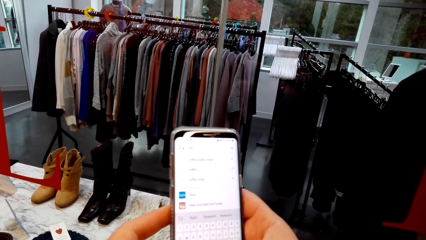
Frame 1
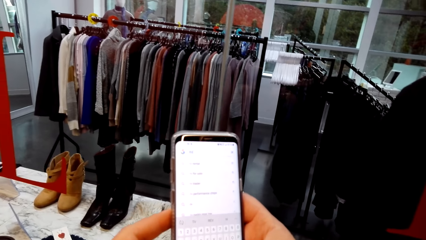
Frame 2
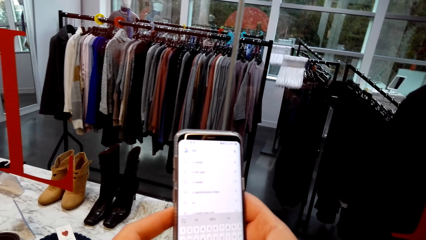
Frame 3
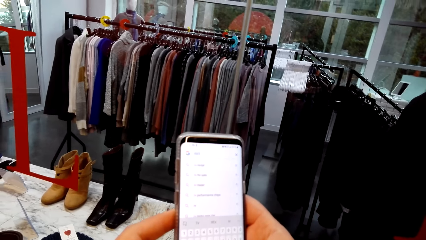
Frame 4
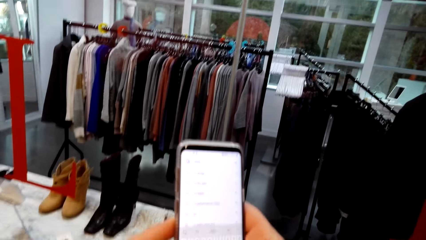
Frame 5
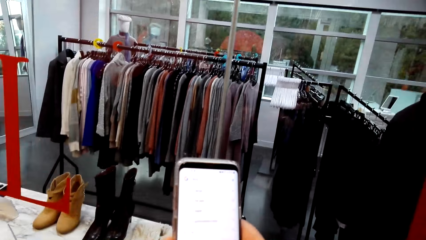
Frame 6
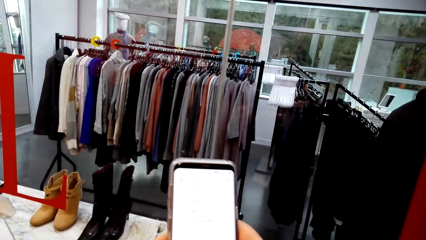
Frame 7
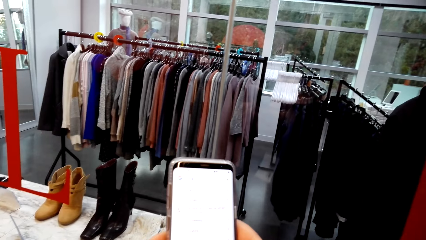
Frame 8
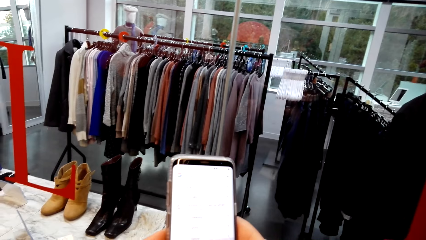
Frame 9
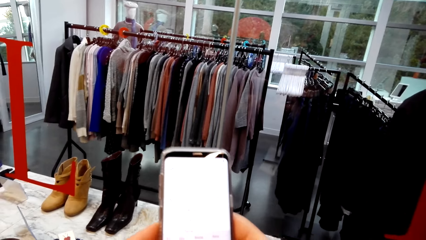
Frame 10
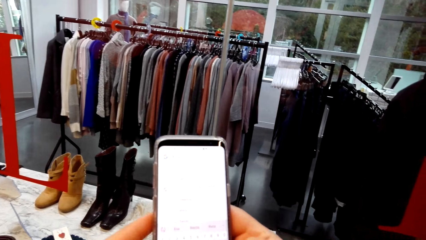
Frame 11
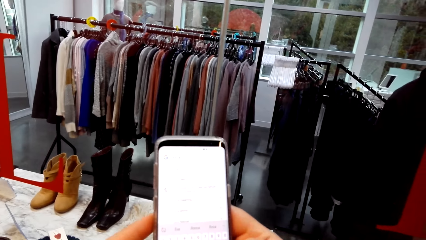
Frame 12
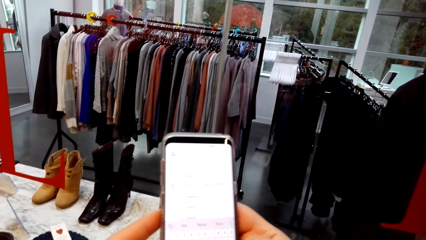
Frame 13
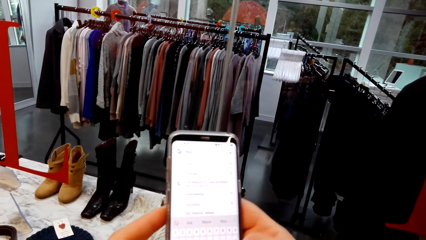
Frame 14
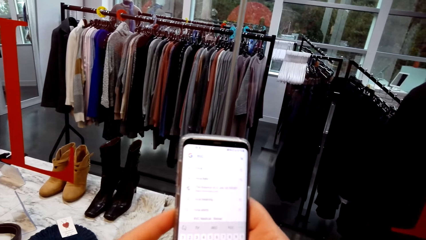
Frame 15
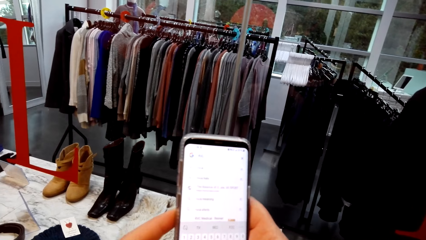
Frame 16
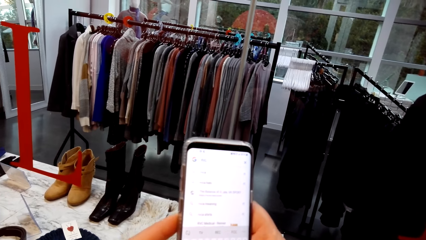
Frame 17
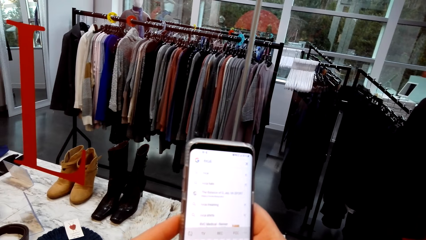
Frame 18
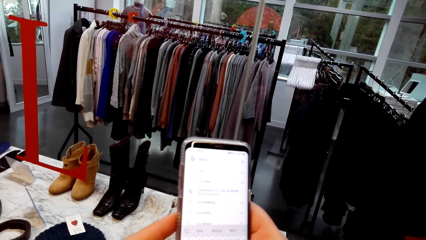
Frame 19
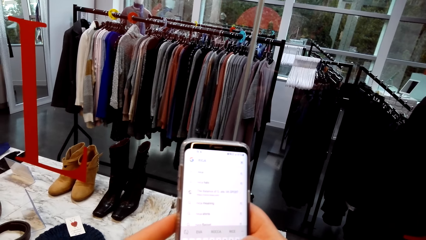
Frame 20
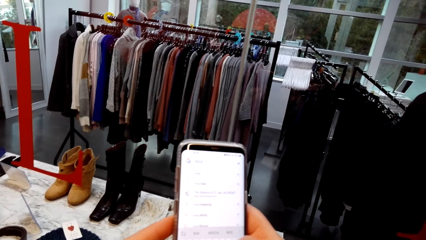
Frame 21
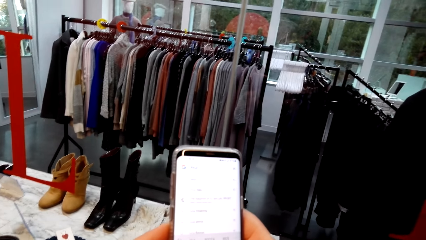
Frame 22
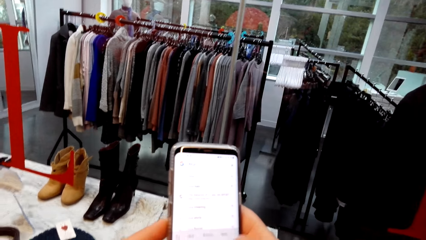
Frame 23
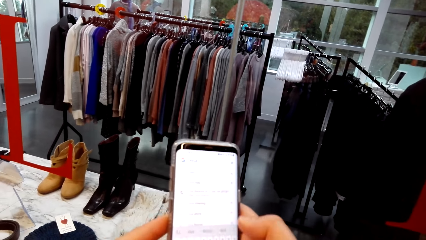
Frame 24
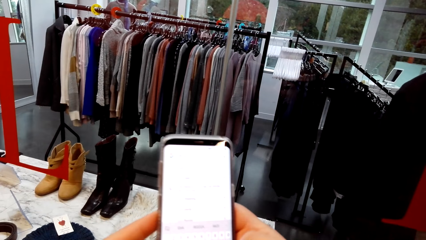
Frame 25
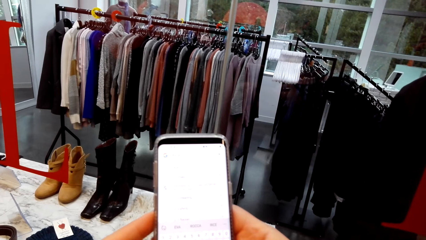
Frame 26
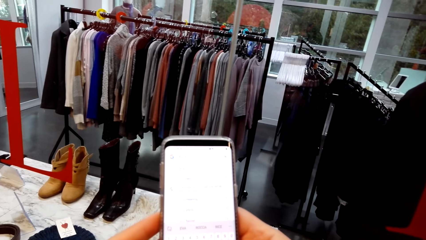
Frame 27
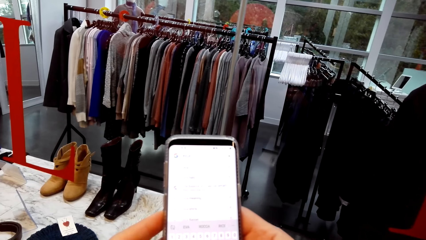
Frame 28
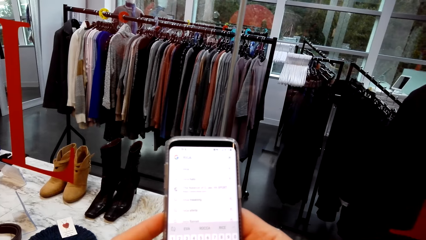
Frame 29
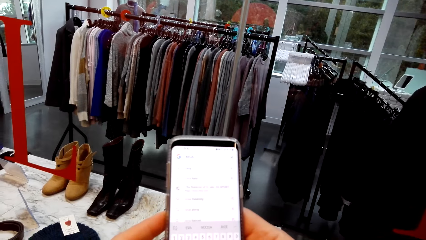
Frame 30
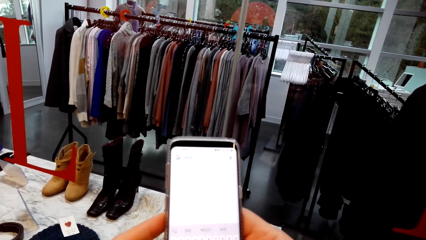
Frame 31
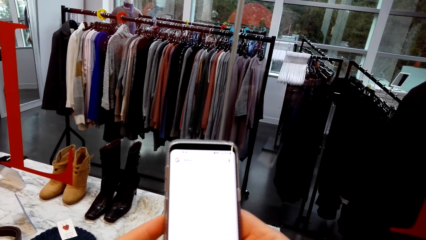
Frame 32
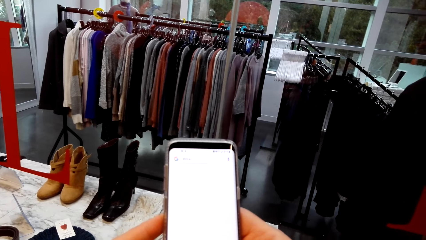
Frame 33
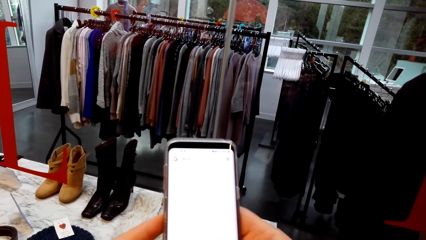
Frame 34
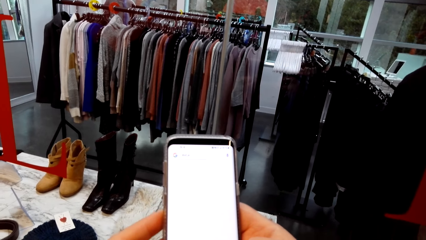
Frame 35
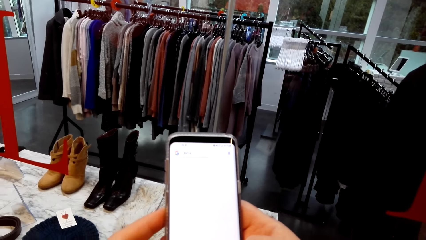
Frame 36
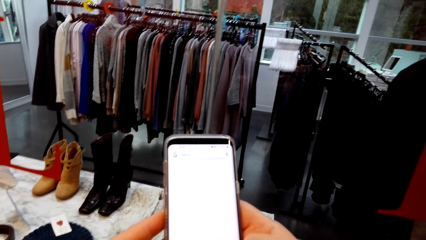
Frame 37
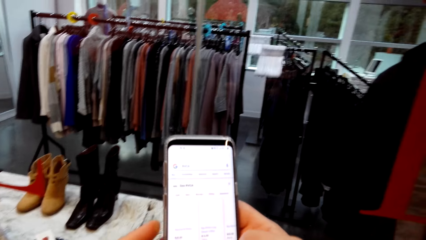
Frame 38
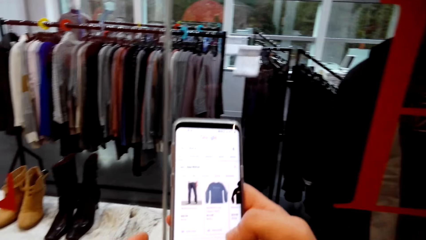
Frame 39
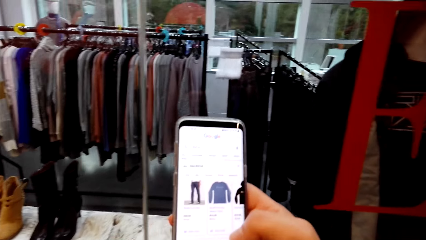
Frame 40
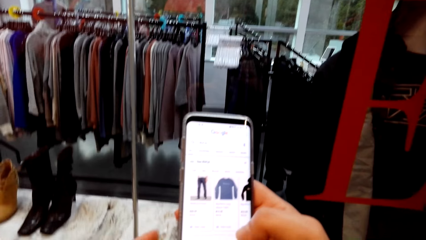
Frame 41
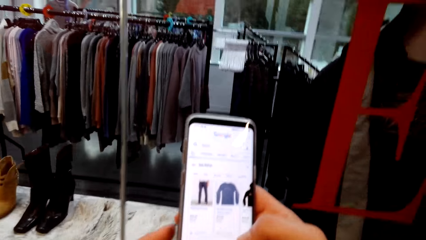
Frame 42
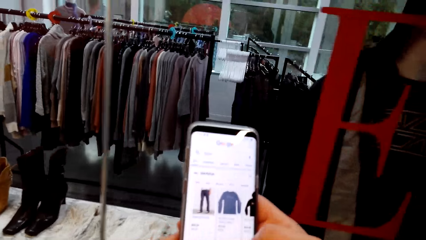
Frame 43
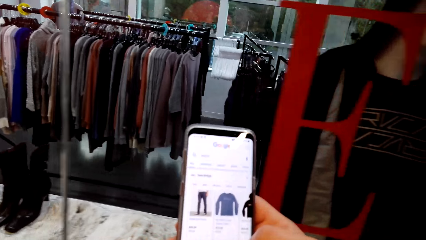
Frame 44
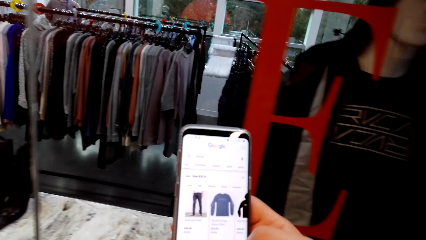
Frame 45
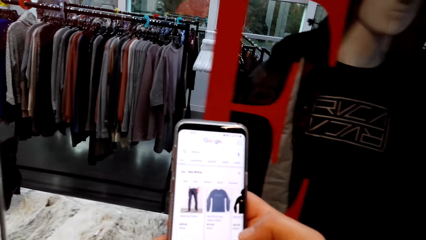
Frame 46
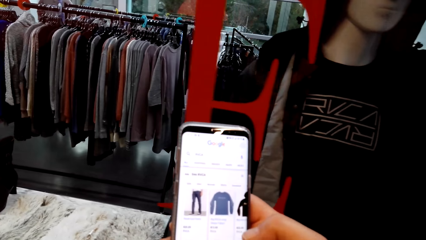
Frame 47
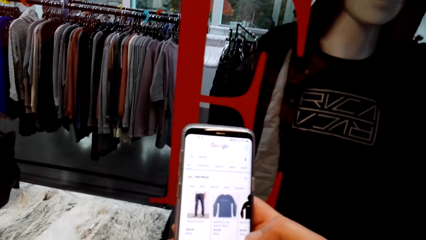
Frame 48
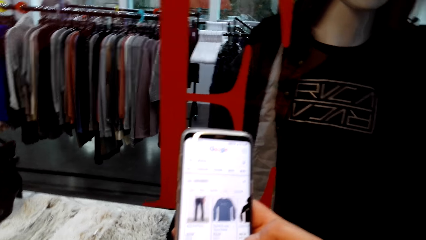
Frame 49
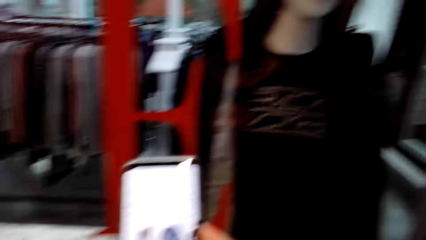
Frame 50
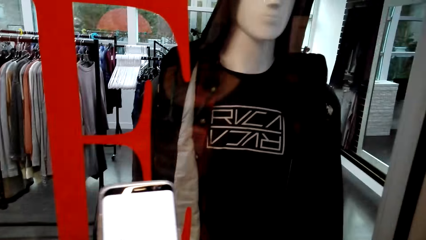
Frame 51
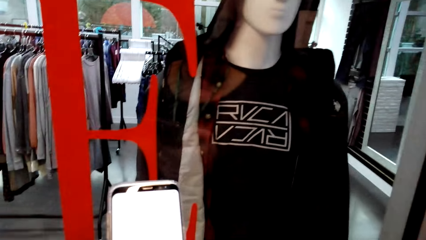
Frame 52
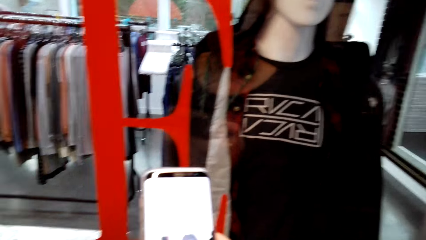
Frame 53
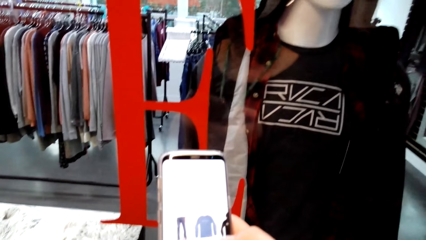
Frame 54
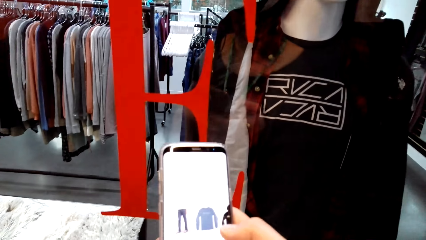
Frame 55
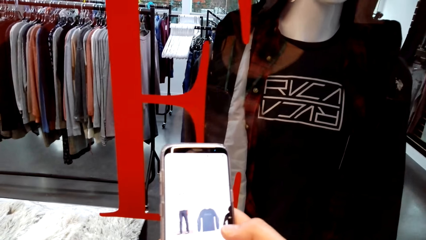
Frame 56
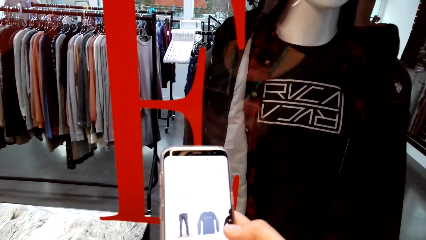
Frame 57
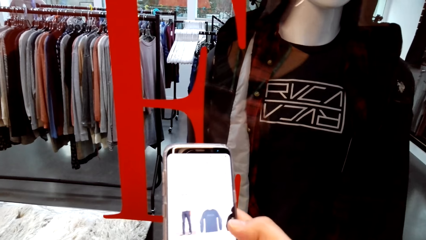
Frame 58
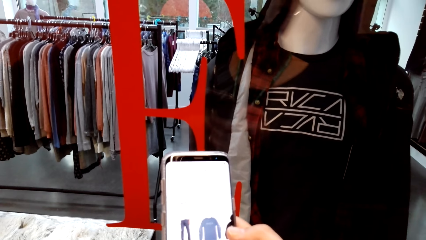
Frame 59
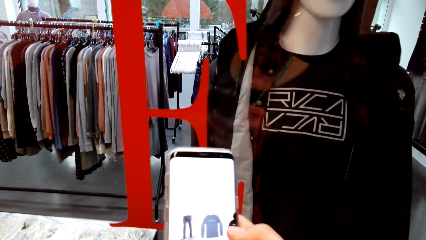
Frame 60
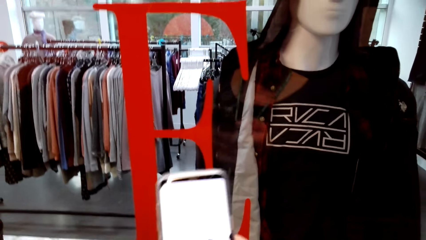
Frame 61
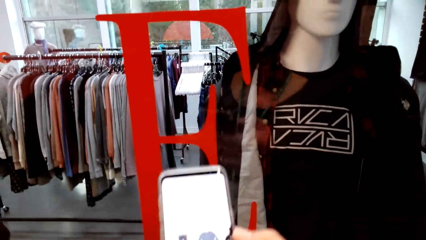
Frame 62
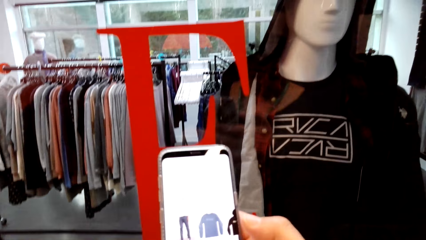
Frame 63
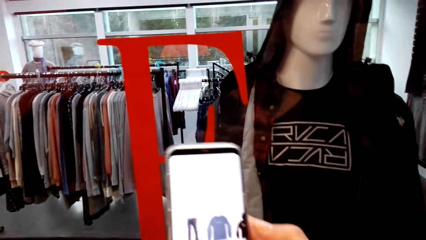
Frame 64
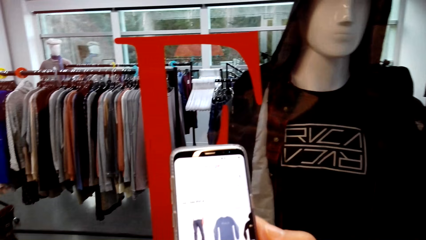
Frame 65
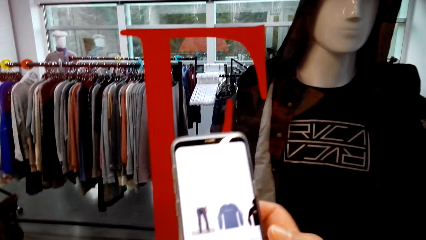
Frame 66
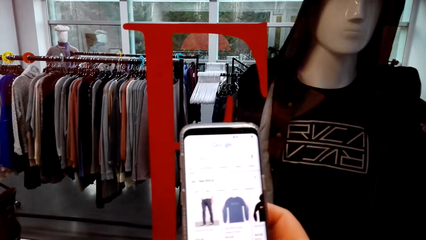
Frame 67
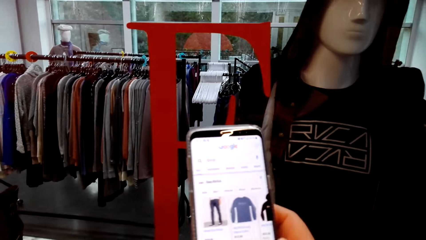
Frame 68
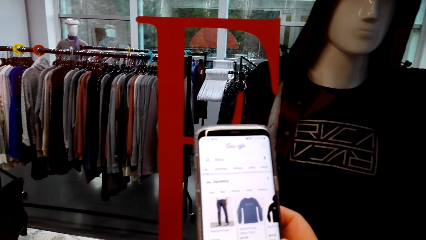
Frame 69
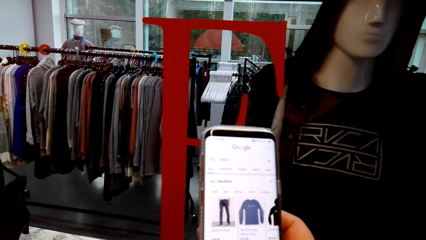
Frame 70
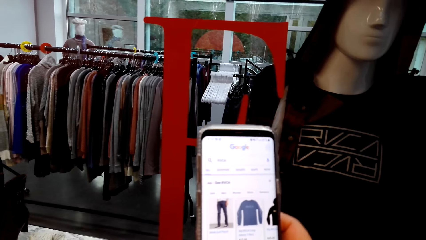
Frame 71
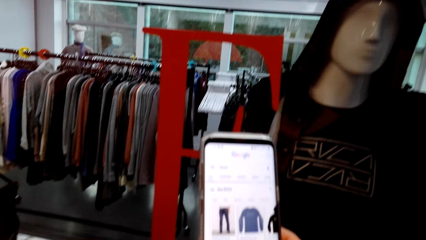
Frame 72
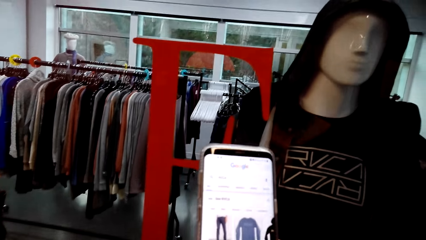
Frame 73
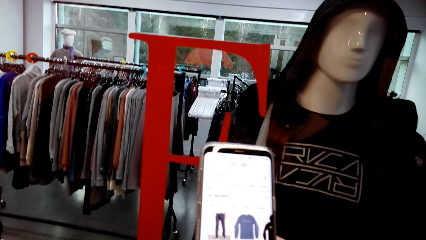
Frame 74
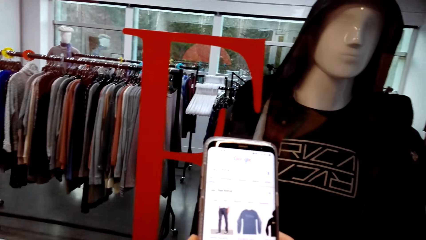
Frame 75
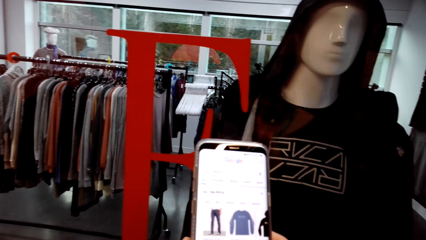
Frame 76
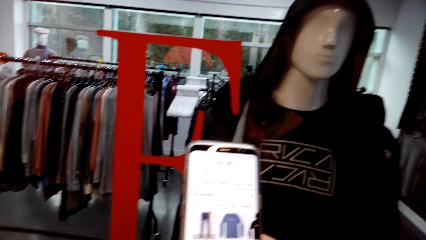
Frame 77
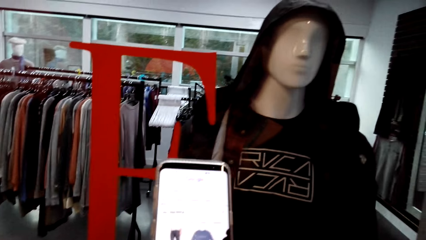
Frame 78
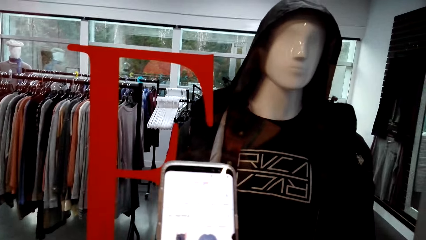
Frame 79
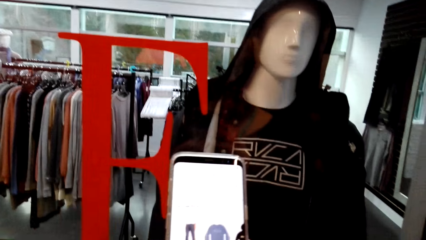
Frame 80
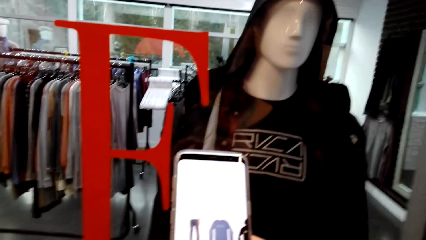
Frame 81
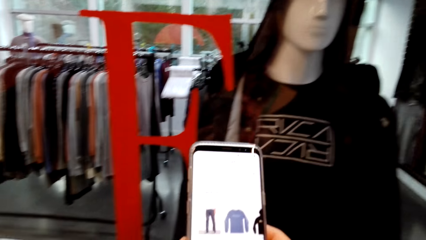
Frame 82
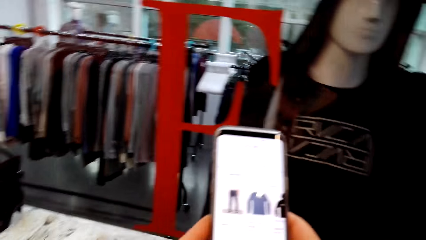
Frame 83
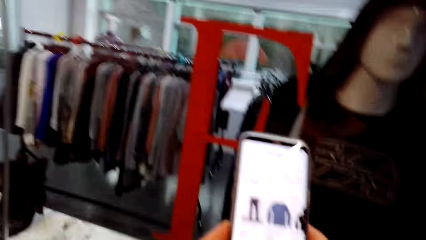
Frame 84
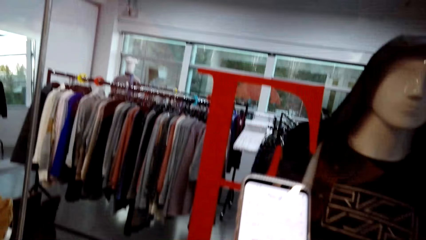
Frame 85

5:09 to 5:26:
The camera wearer scrolls a phone with both hands in the store. They look at the phone screen and touch the phone screen. They look at the phone screen and talk to a man. They hold the phone with the right hand in the store. They look at the phone screen. The man talks to the camera wearer. The camera wearer looks at the phone screen and talks to the man.
